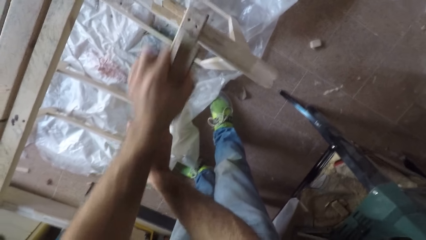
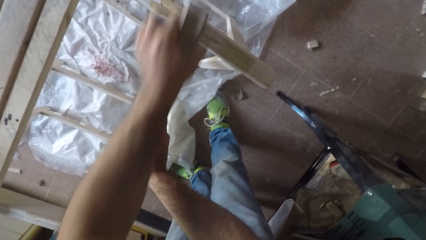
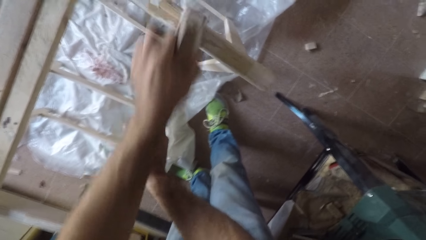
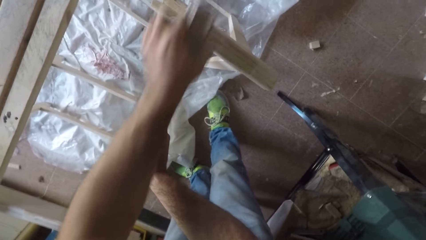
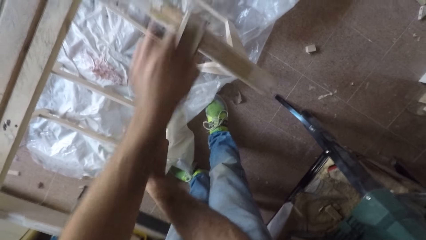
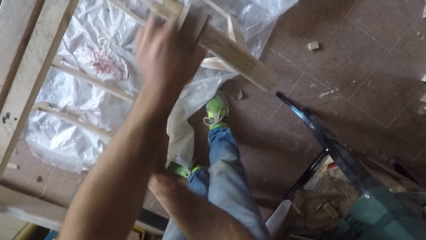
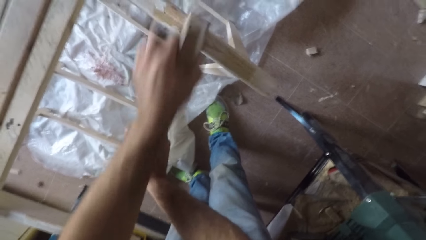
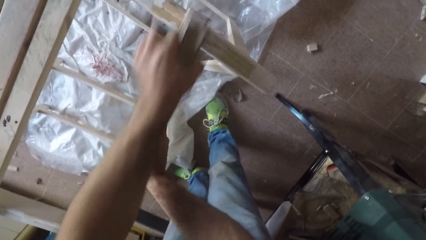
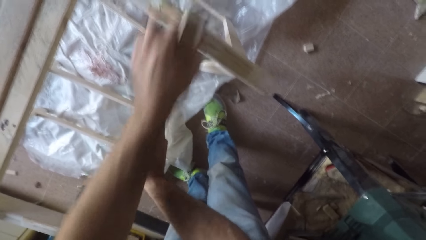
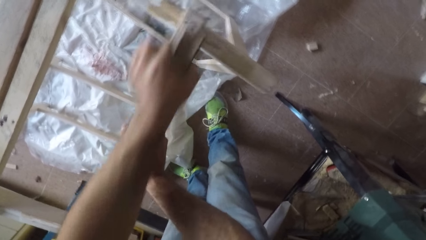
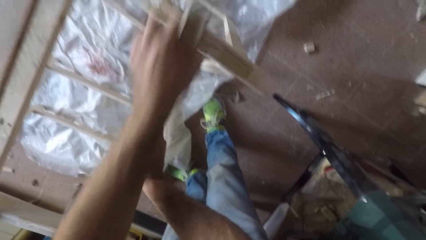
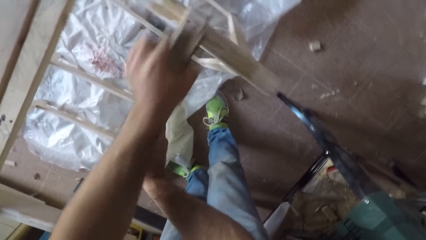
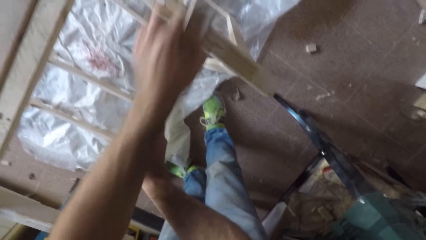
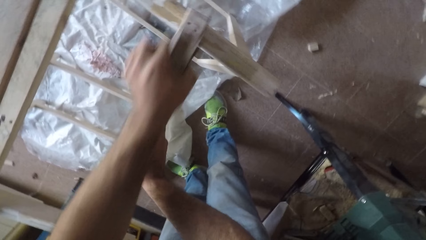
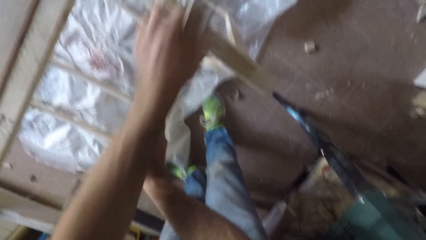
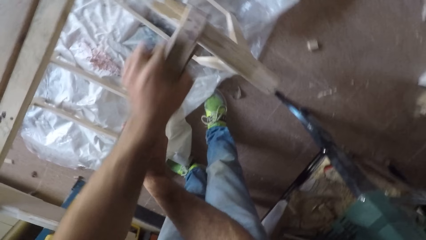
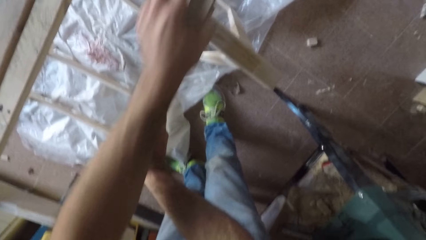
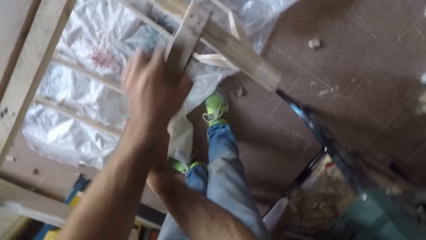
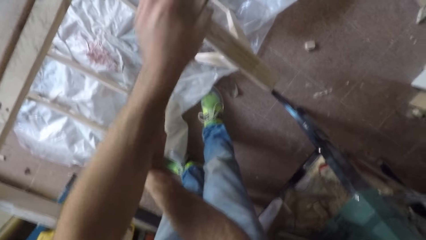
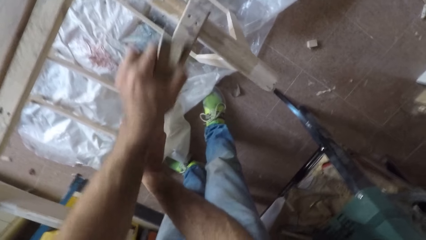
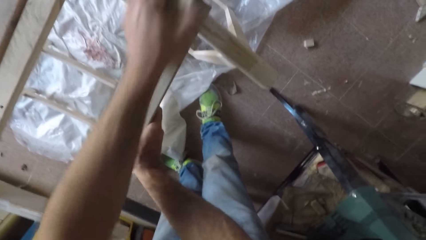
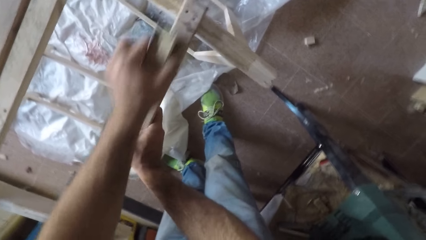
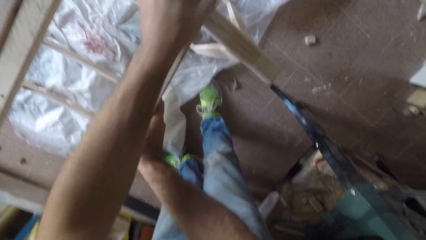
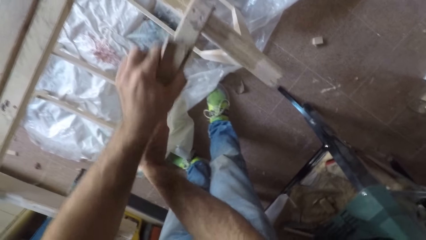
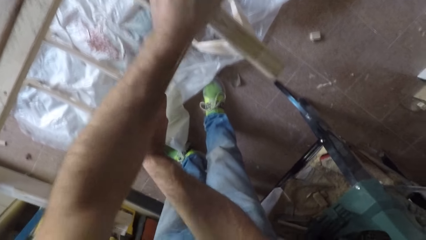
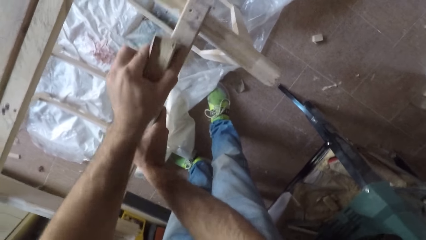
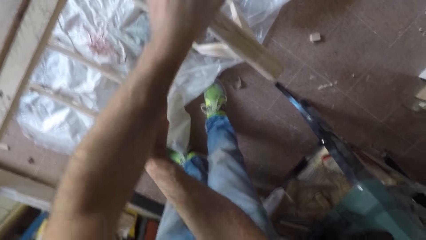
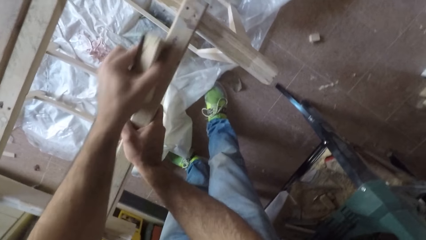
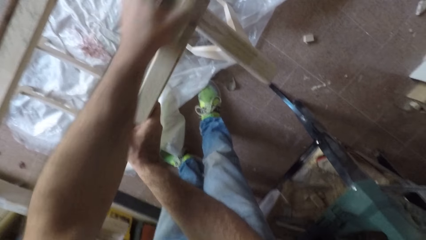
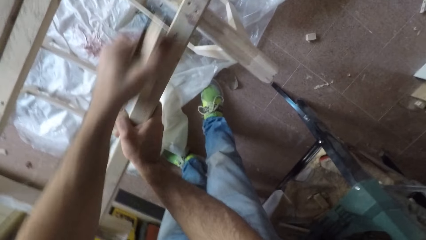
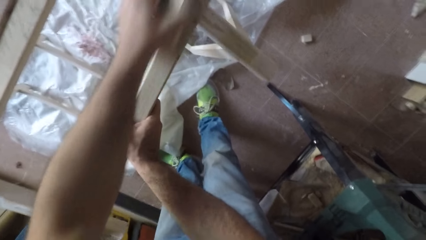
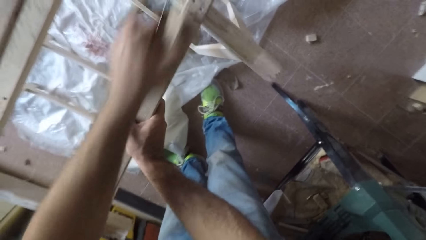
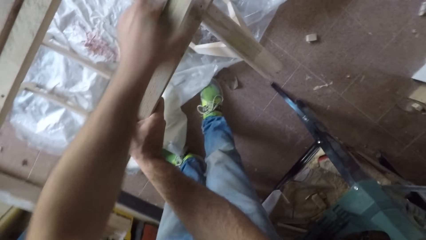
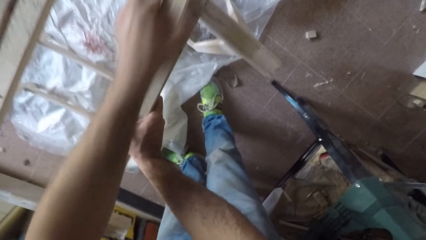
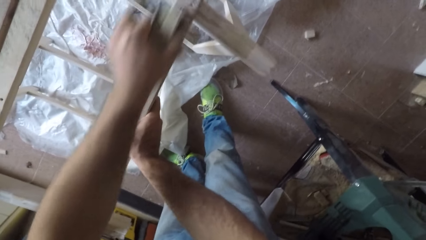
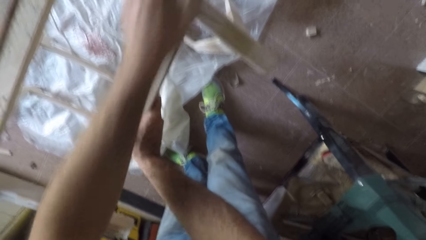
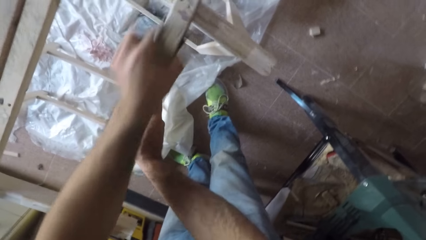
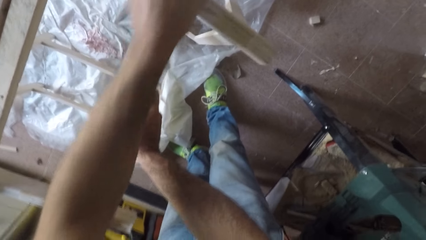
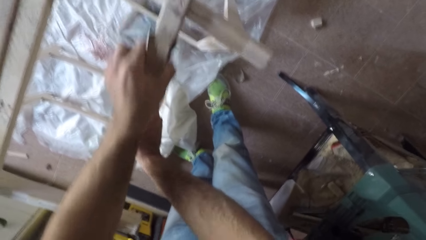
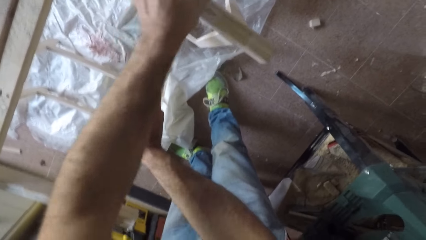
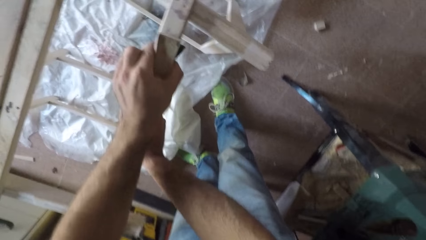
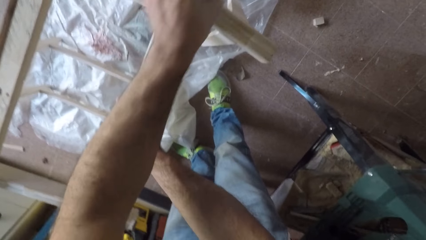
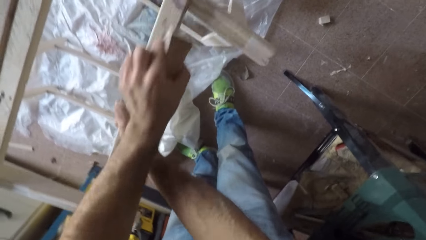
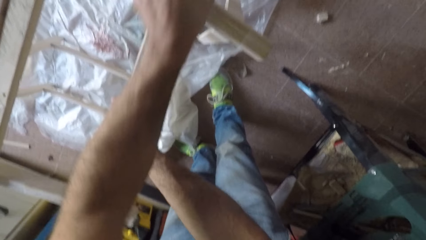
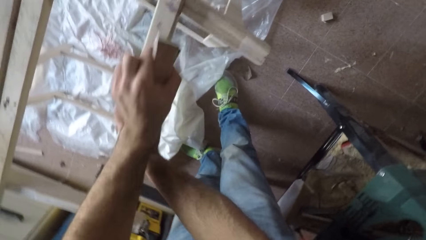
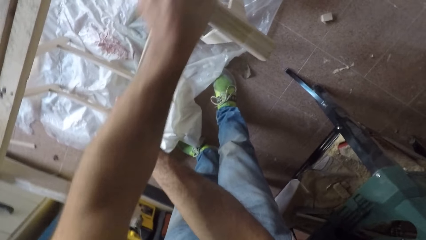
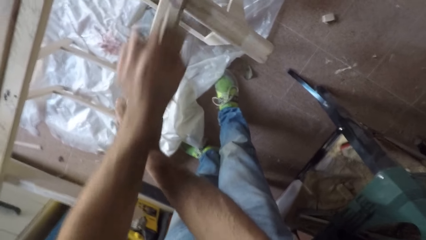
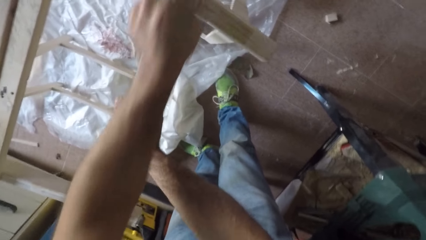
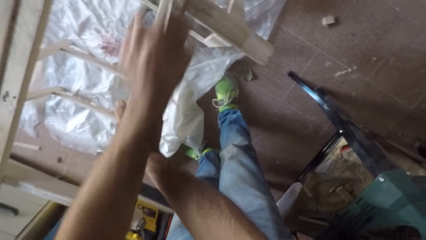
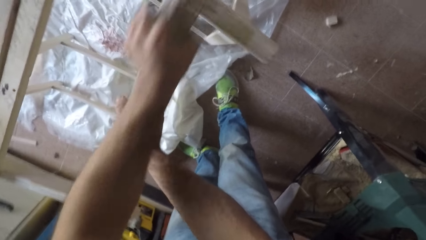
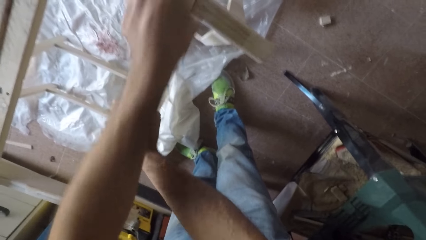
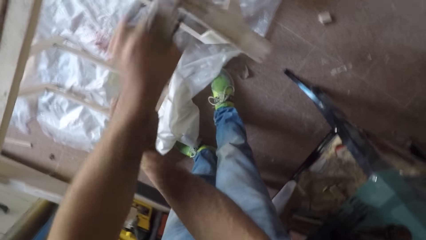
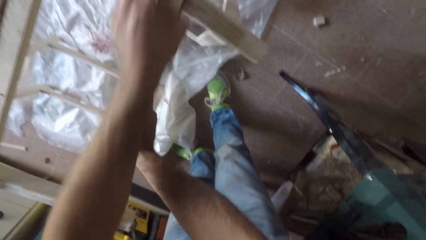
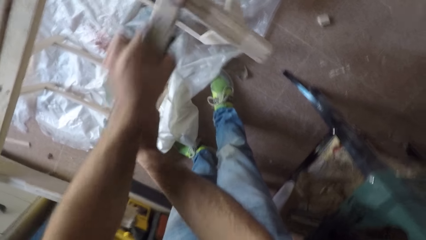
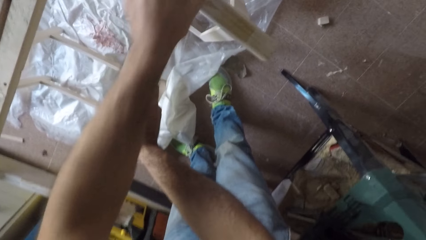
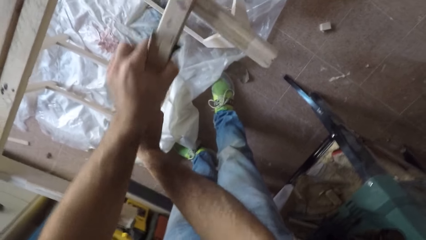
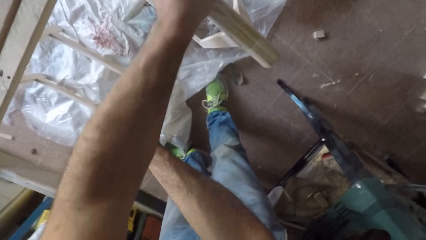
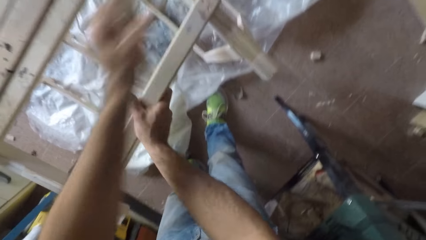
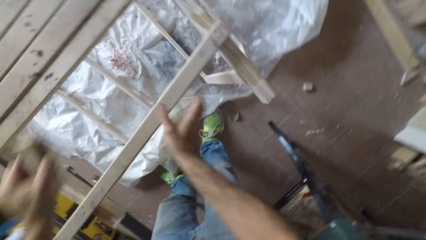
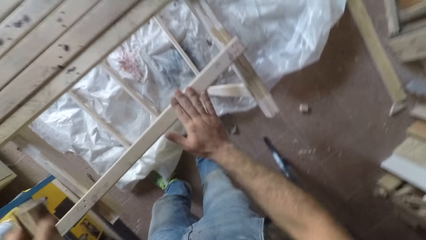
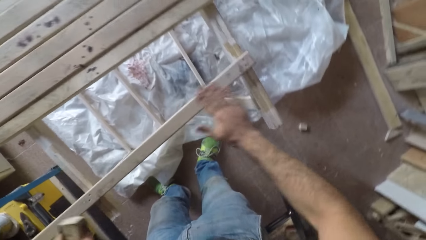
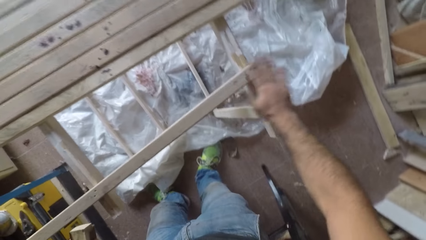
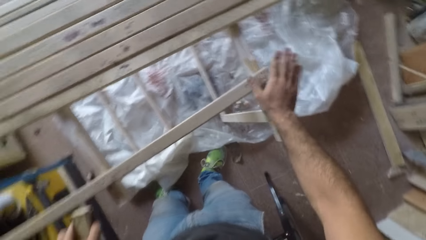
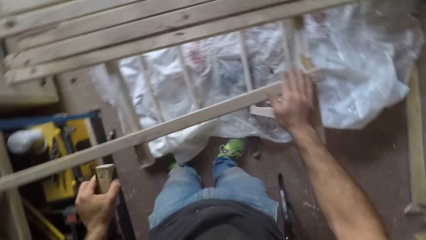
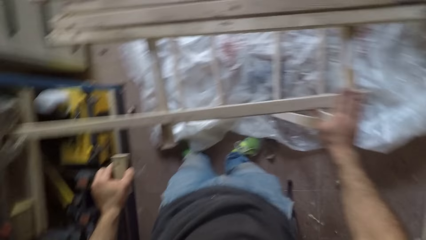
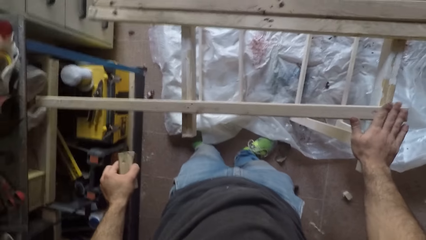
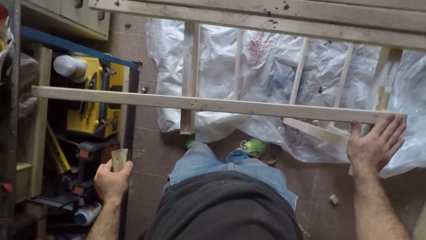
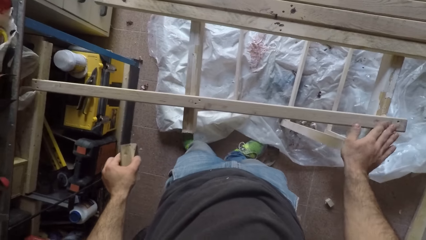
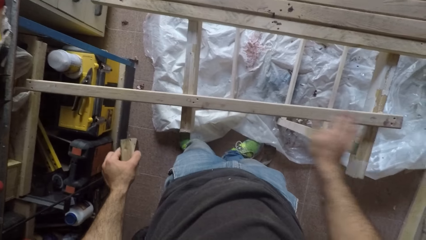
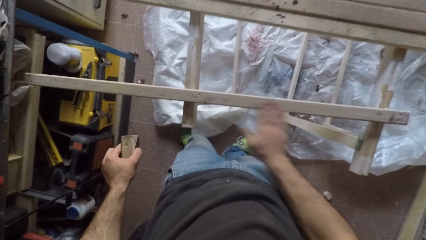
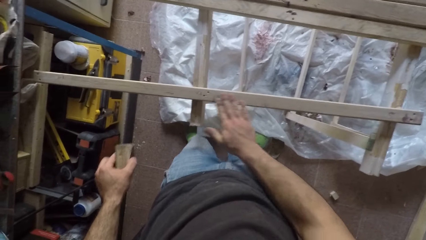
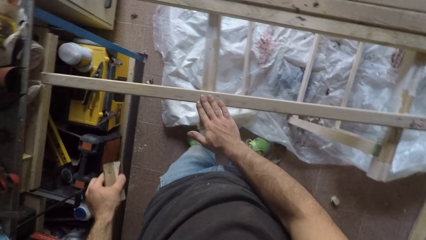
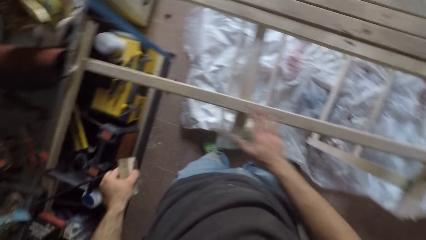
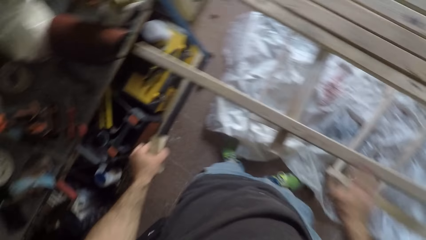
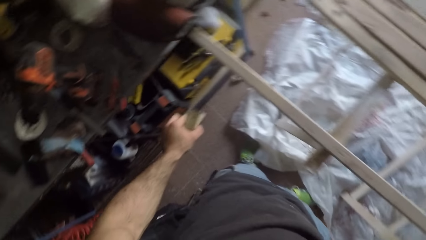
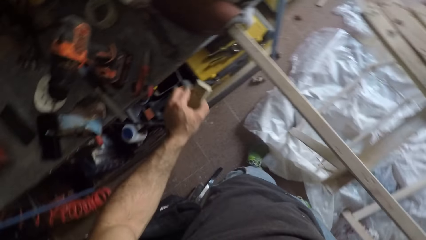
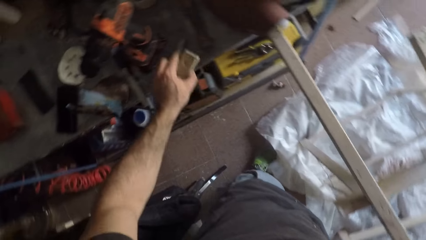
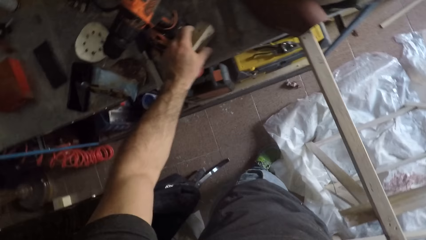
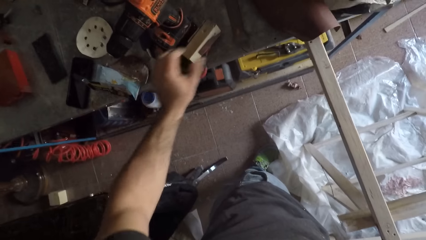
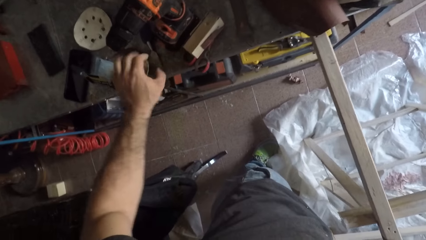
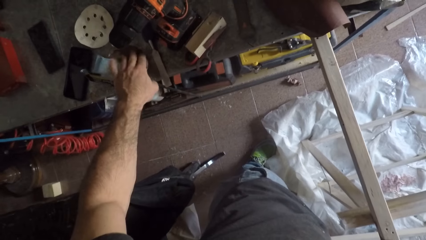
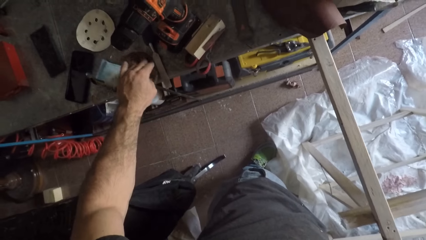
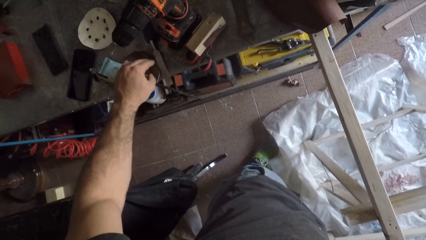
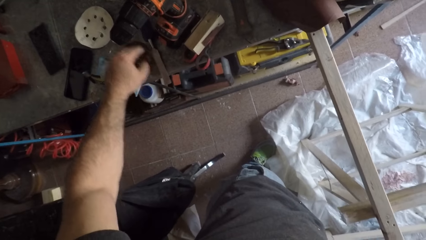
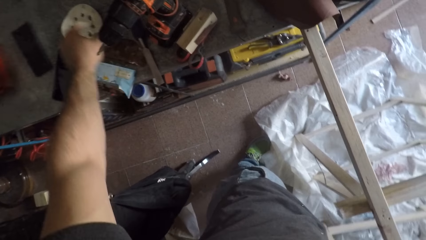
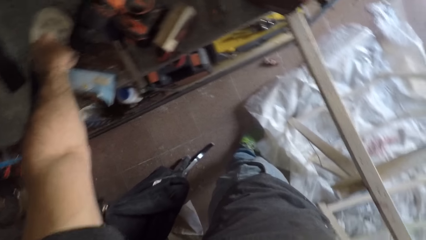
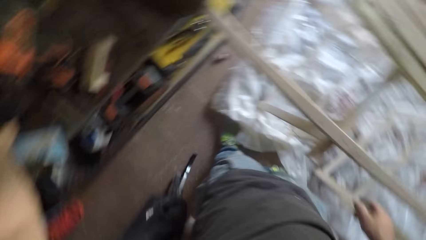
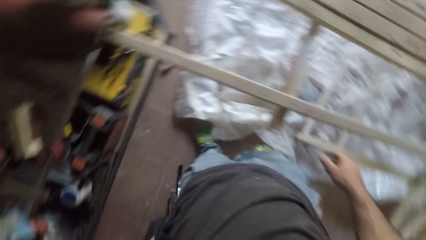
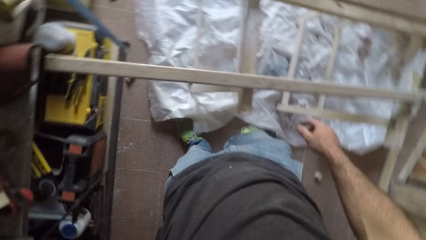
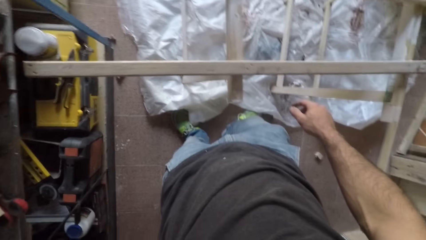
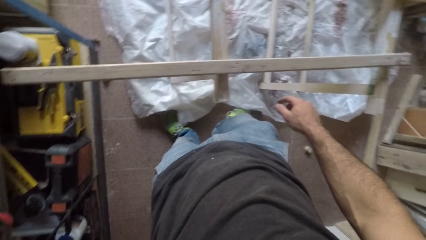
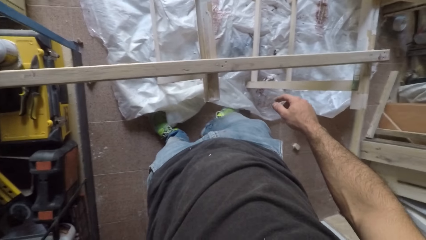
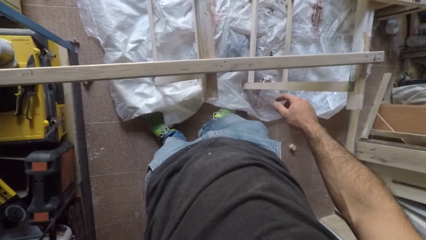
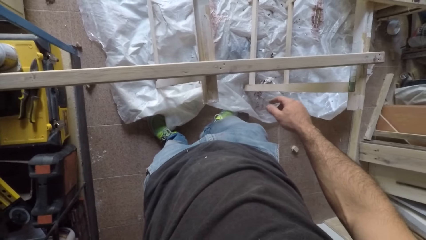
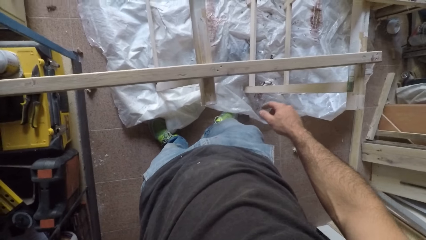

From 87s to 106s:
The camera wearer withdraws the sandpaper from the wooden plank. He dusts off dirt from the wooden plank with his hand. He drops the wooden piece and sandpaper on the table. He touches another sandpaper. He picks up the other sandpaper from the table.
